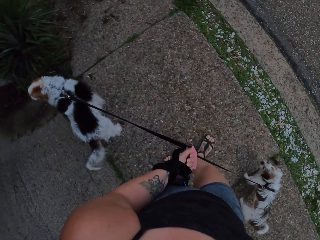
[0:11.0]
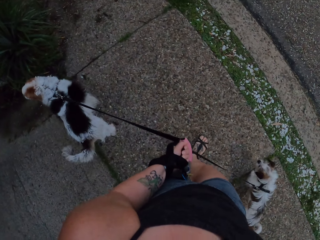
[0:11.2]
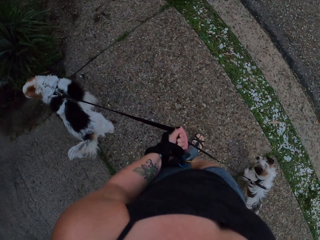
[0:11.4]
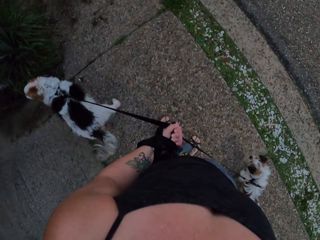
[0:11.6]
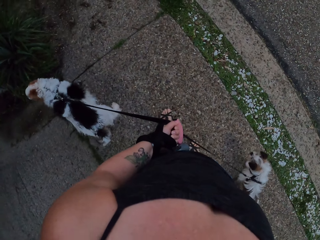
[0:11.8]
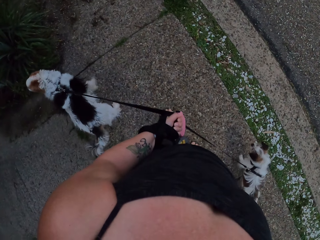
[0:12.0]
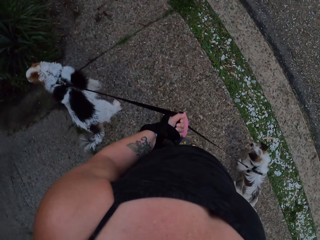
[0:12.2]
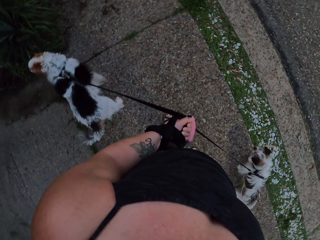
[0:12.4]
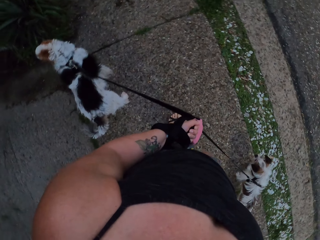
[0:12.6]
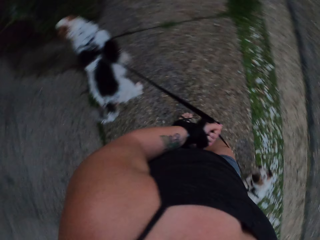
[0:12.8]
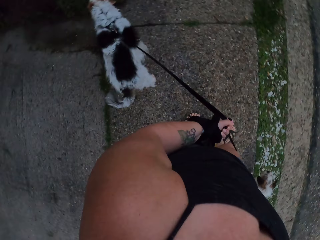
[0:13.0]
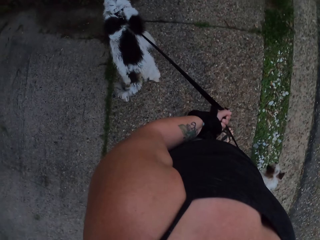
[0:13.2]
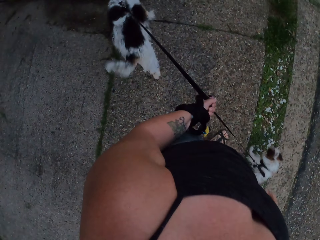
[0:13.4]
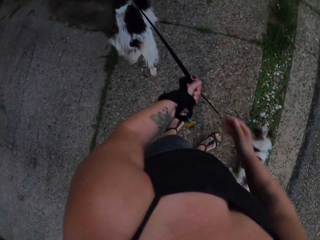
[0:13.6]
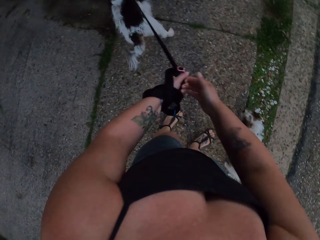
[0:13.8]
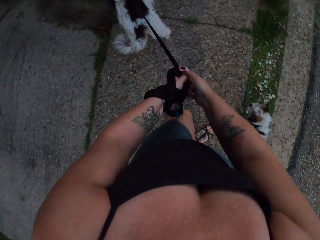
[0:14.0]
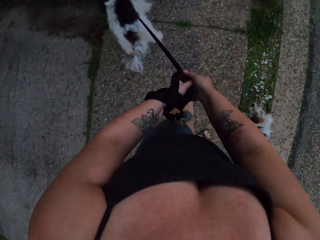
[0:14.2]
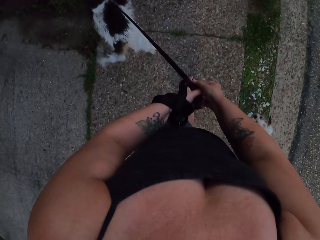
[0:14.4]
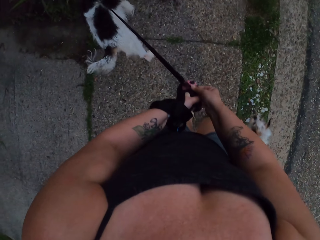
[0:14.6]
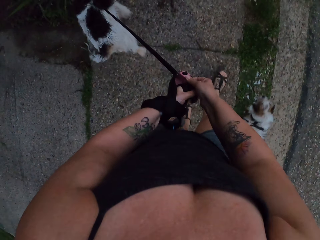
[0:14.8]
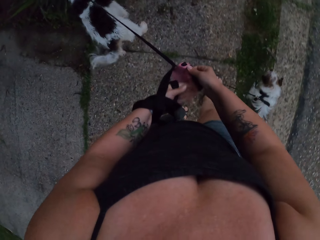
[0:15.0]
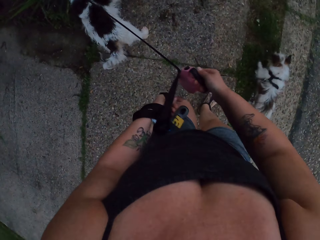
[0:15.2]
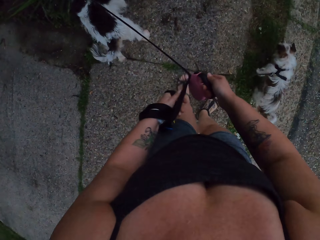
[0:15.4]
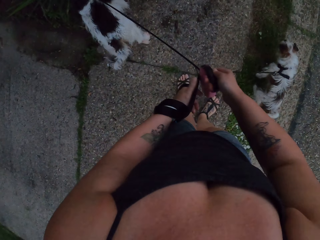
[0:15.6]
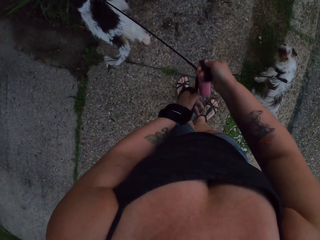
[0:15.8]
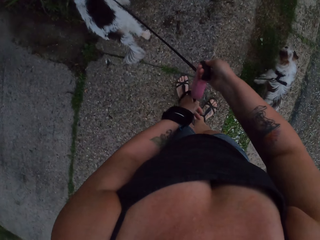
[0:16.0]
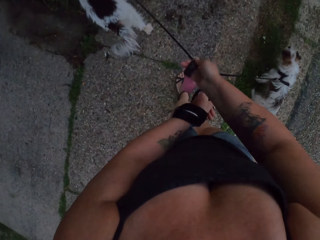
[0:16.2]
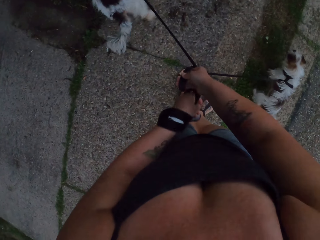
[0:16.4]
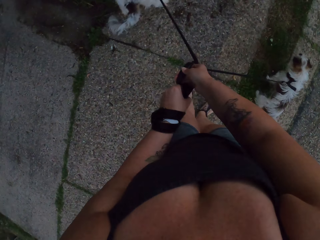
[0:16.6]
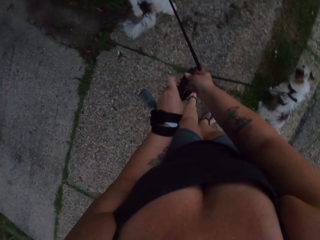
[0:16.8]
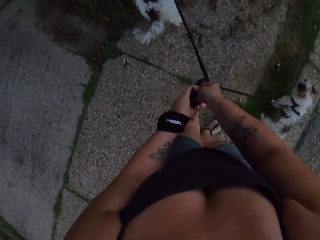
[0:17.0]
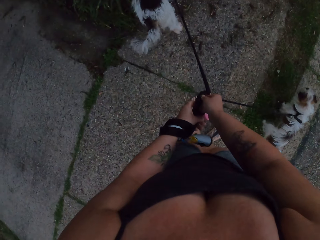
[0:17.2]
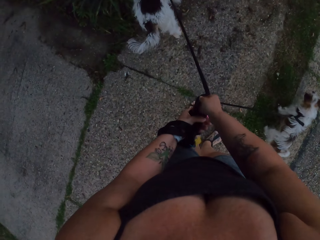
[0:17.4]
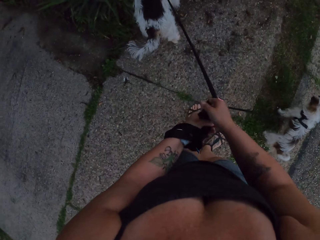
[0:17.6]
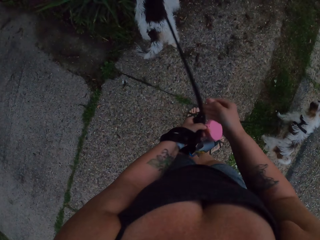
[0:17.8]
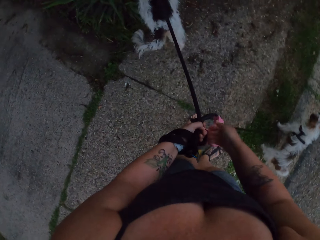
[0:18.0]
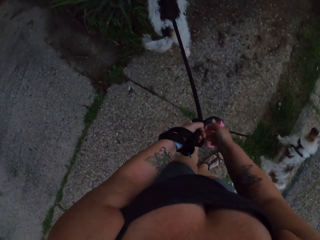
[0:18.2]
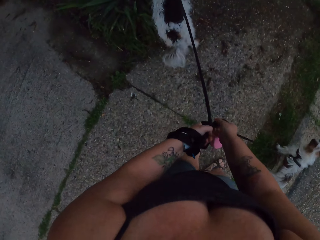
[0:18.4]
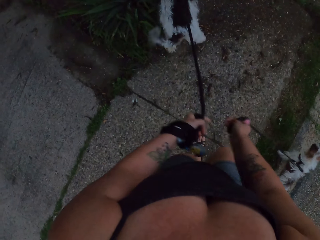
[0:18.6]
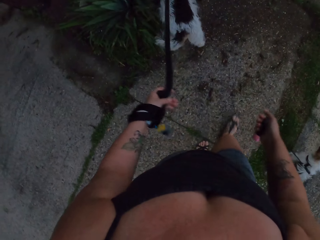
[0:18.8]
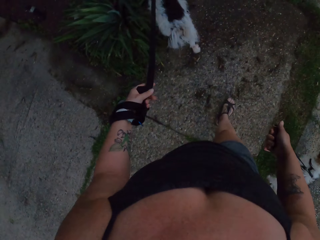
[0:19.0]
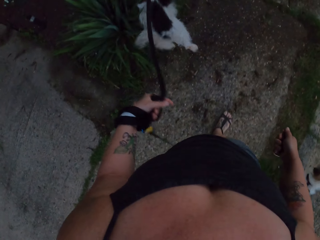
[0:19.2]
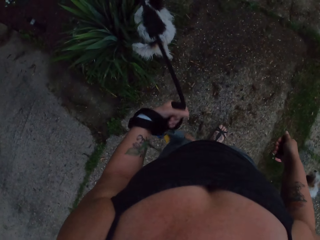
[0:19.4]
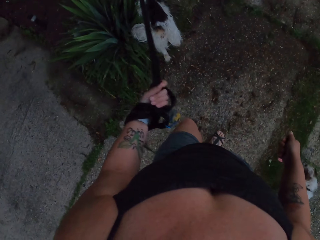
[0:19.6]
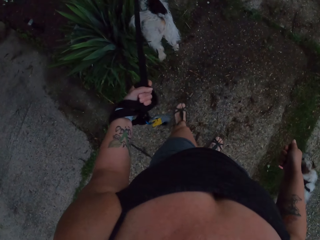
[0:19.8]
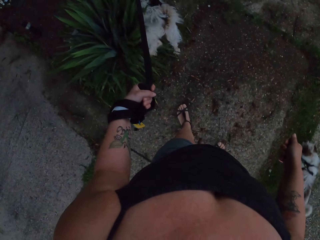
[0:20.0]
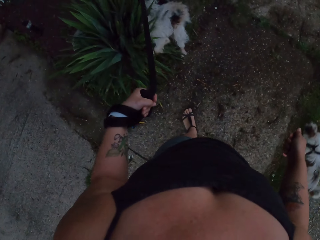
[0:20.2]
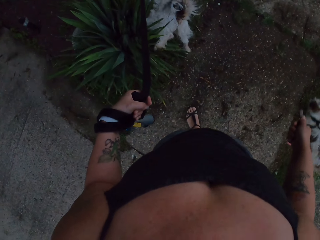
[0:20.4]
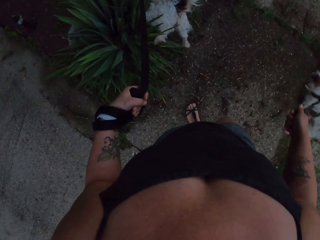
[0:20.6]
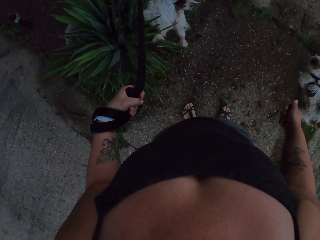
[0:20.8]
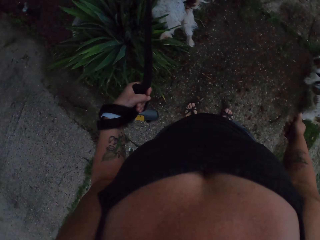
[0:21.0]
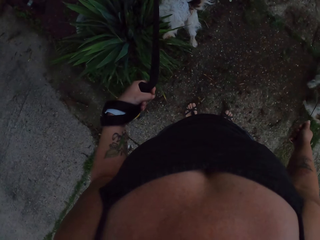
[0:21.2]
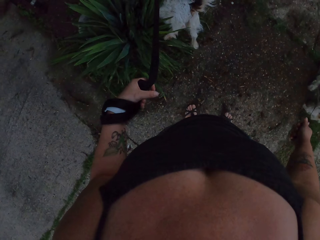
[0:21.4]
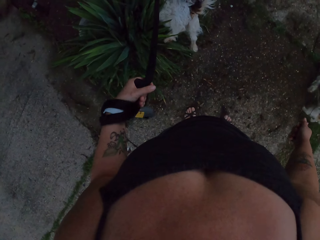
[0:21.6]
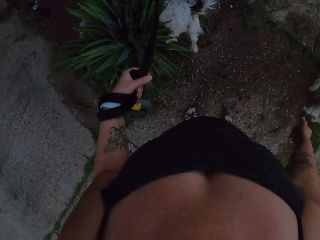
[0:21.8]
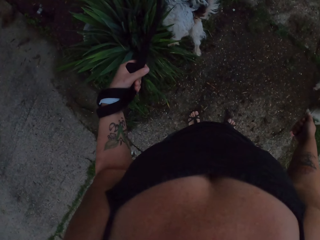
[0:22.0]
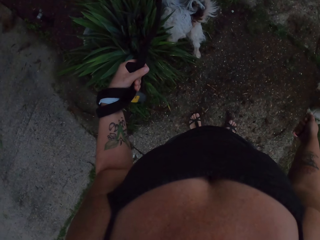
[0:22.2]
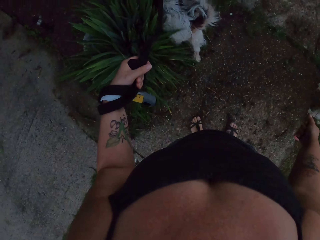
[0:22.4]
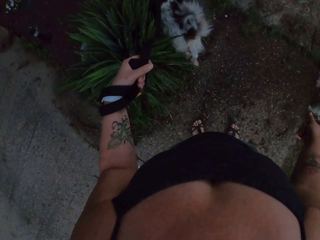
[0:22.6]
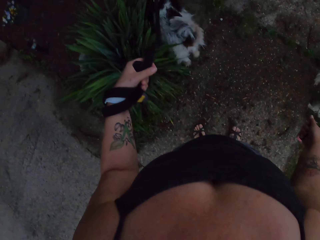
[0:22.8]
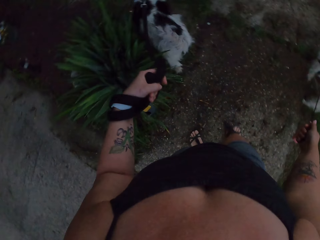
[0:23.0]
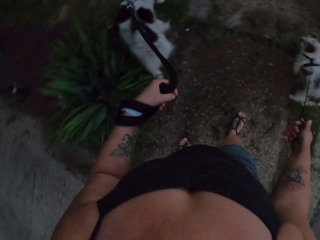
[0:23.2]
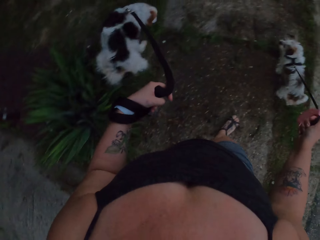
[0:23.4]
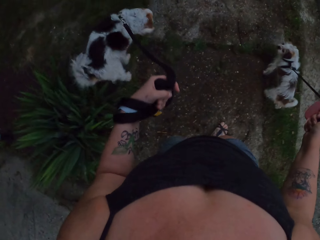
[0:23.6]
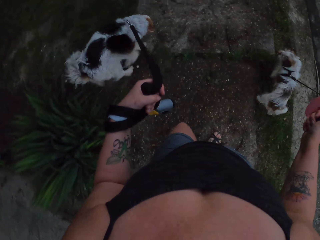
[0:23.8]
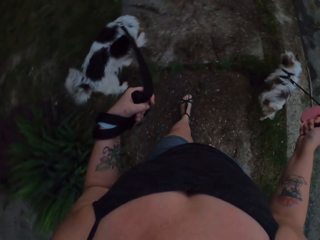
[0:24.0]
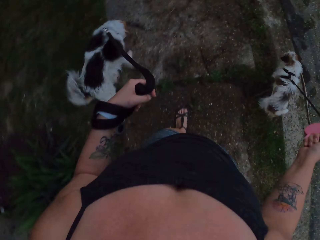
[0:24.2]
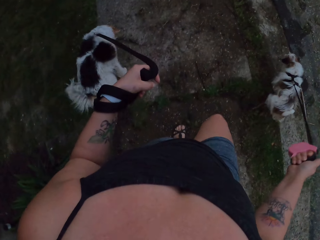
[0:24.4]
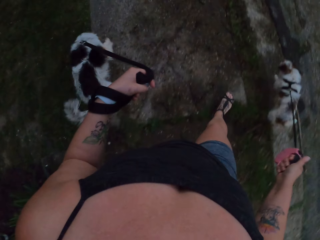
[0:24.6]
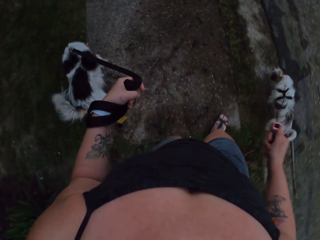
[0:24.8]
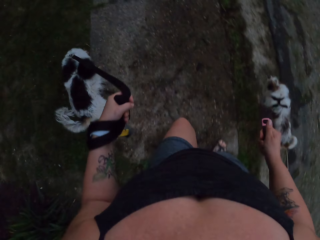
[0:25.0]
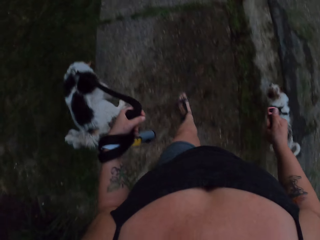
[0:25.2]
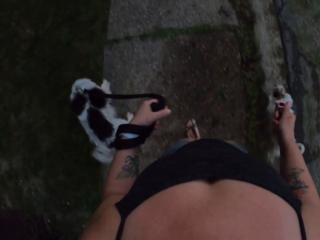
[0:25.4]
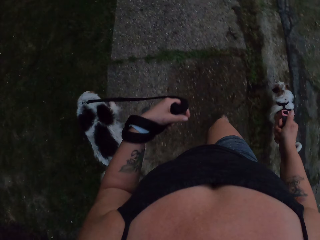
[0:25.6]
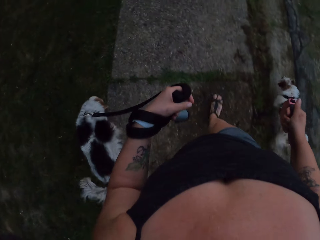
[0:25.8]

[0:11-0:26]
The camera wearer stands on the road with dogs. She takes a dog leash with her right hand. She walks with the dogs on the road. She stands on the road with the dogs. She separates the dog leashes on the hands. She walks with the dogs on the road. She stands on the road with the dogs. She stares at the dog on the road. She walks with the dogs on the road.

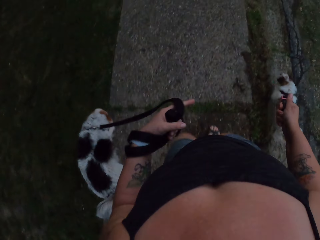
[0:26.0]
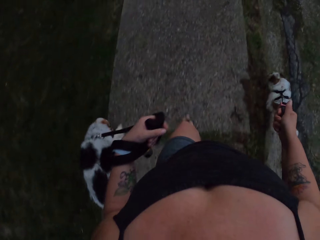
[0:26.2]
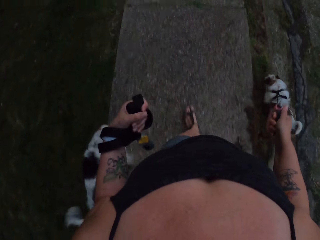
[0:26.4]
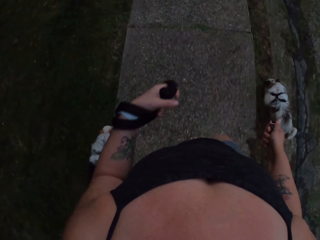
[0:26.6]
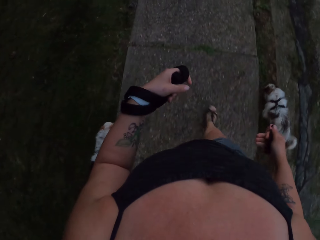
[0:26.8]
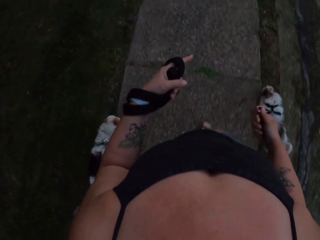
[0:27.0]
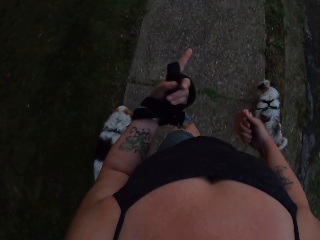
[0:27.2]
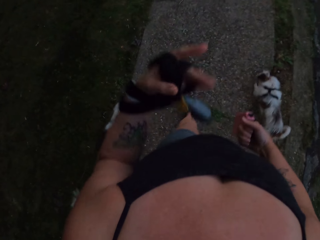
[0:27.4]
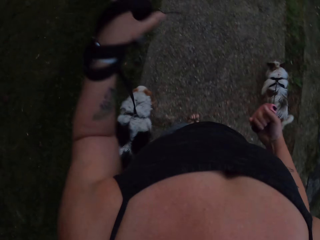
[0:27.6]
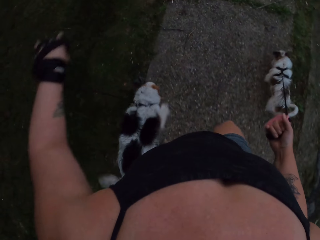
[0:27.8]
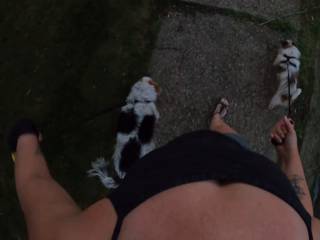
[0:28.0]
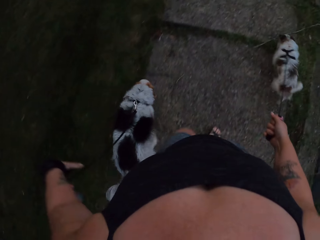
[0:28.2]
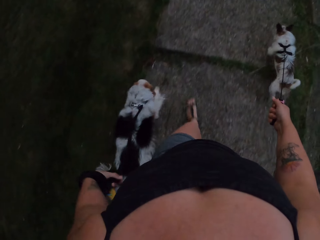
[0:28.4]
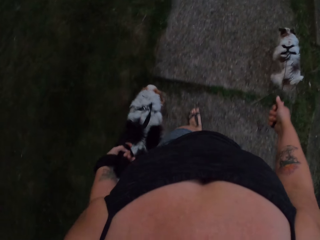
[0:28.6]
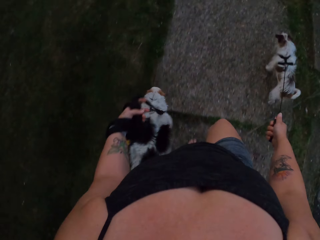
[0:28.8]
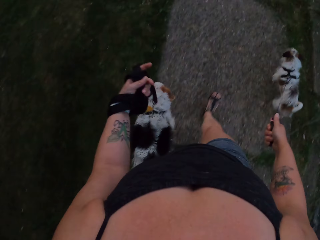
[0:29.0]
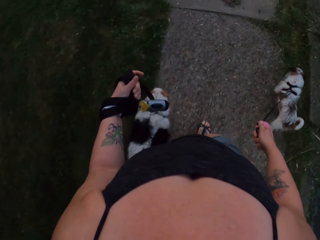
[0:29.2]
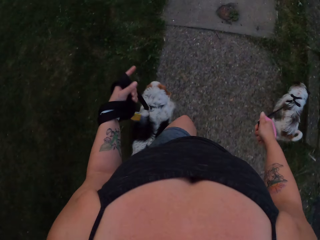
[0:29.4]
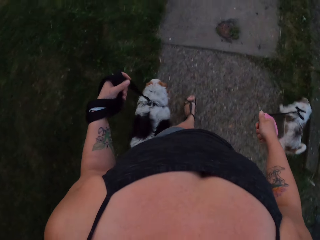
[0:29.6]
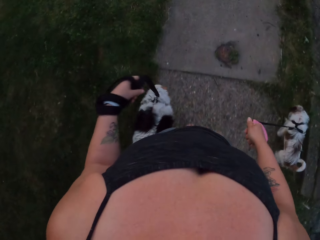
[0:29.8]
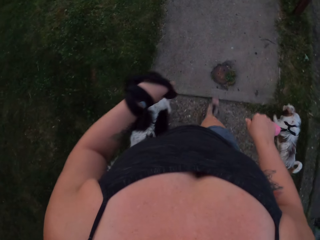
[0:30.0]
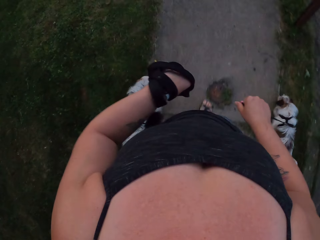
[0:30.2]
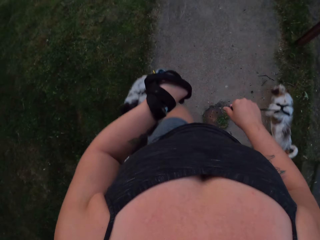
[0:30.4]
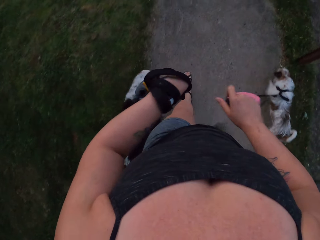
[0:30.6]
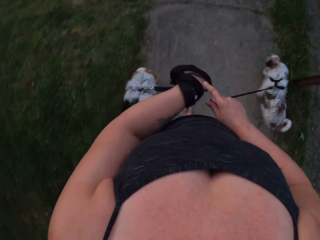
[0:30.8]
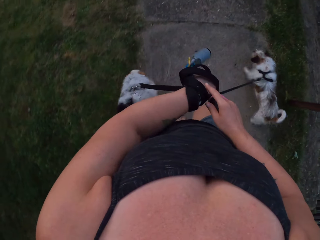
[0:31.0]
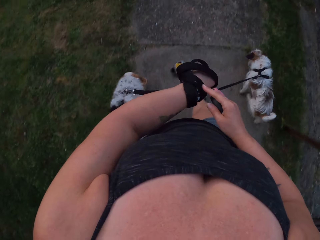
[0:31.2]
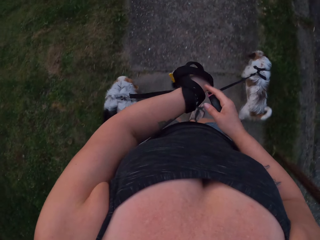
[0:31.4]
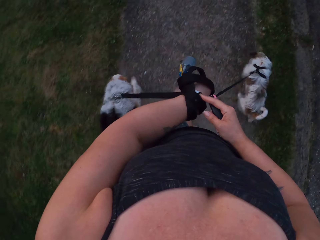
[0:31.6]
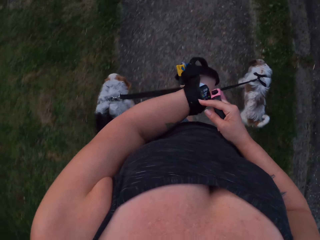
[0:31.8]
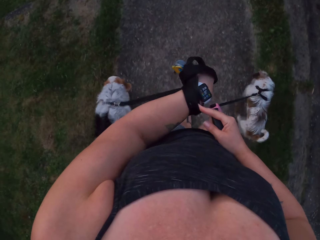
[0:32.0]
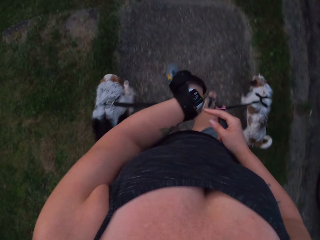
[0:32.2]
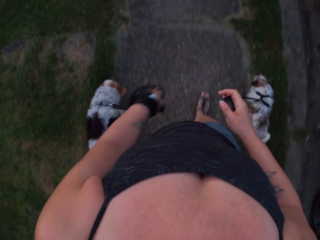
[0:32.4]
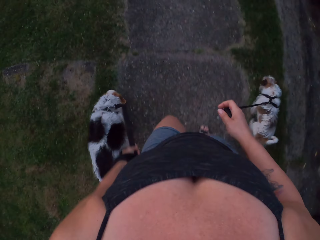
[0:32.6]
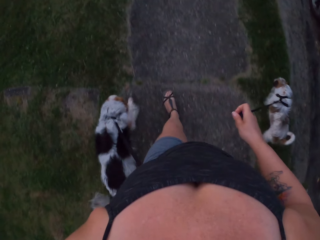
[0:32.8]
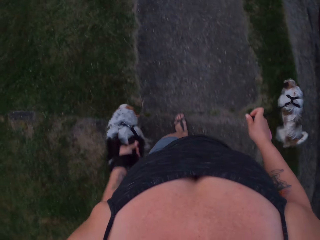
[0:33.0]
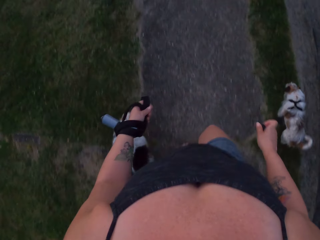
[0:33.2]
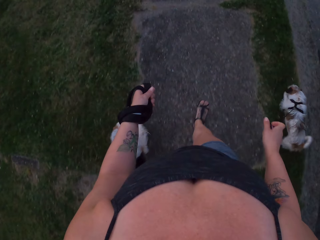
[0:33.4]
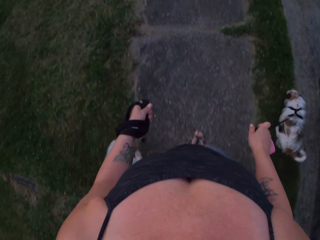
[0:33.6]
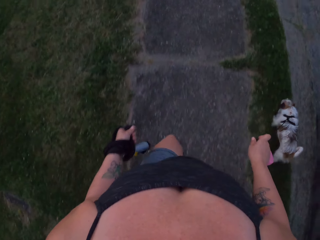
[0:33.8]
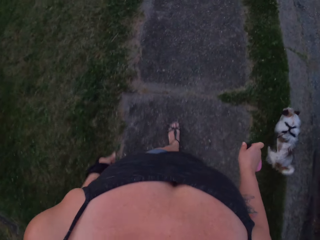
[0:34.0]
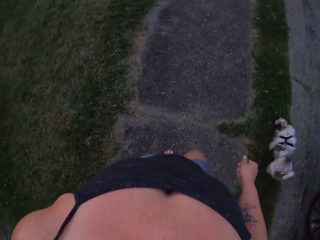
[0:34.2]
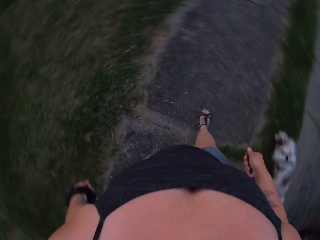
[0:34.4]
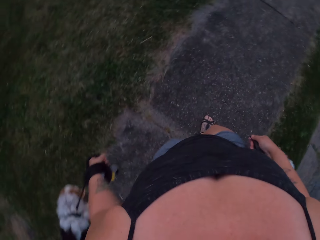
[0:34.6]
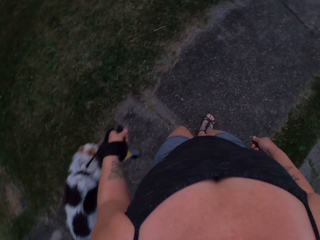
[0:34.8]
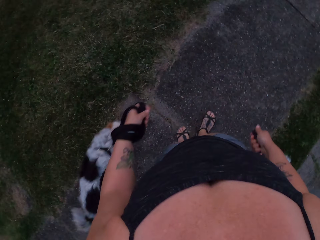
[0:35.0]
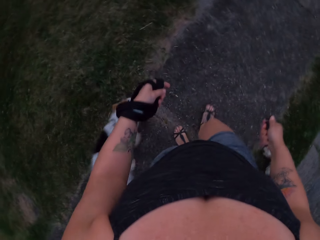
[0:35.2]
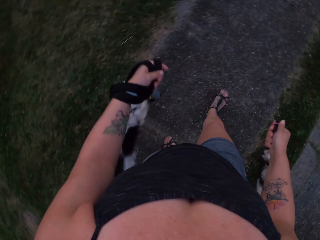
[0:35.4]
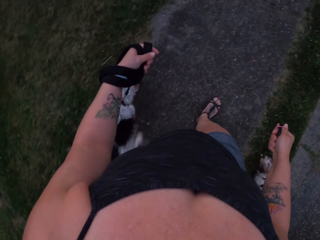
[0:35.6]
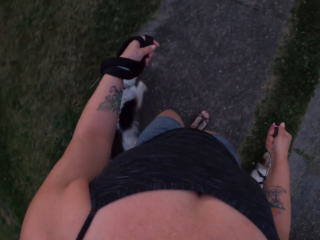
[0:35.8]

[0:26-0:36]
The camera wearer rolls her left hand around the dog leash. She moves the dog leash on her left hand.
